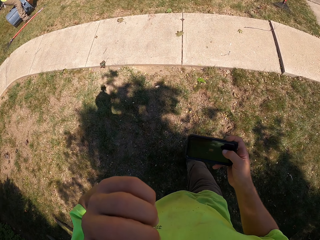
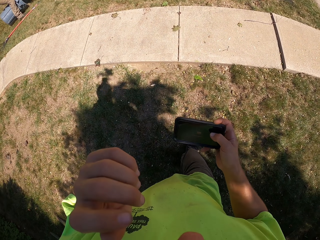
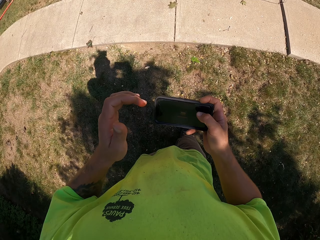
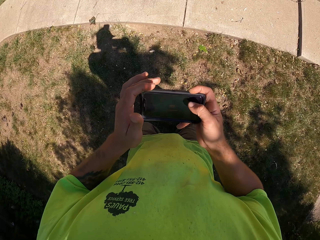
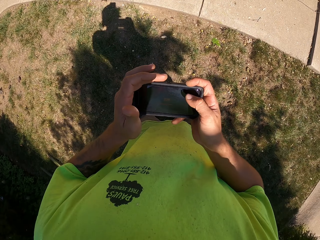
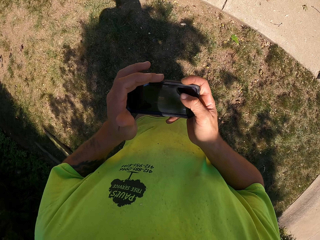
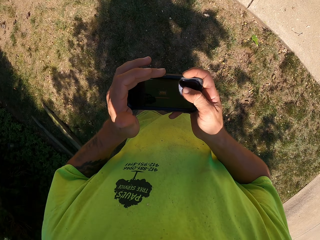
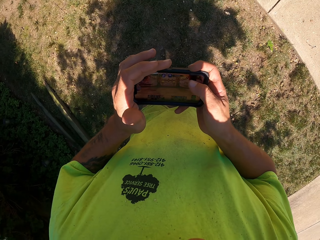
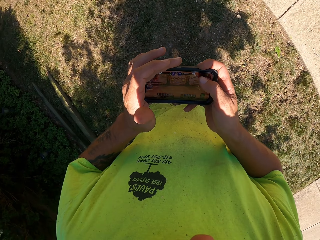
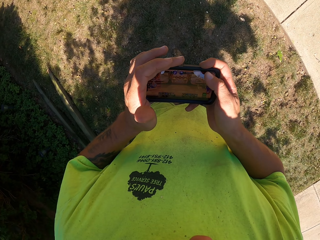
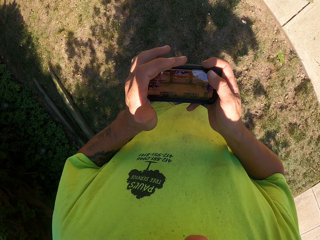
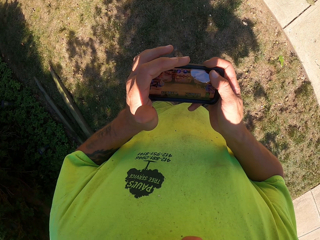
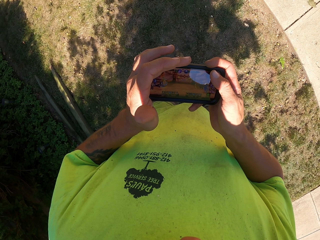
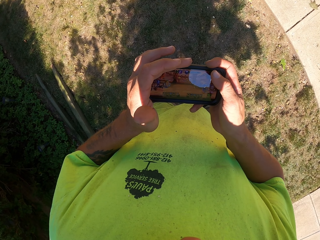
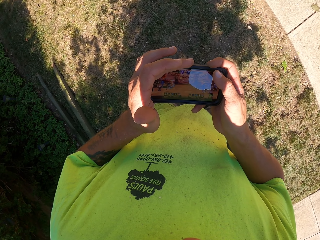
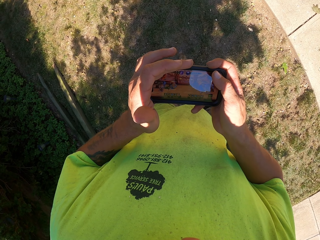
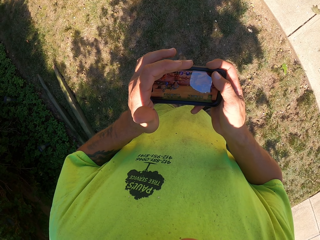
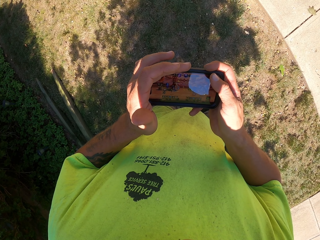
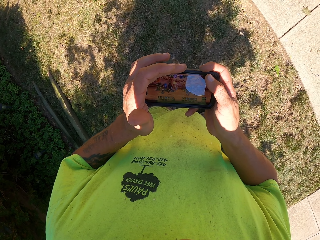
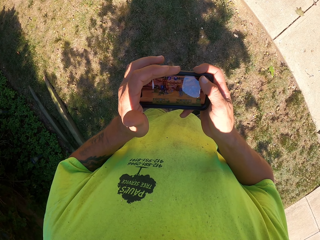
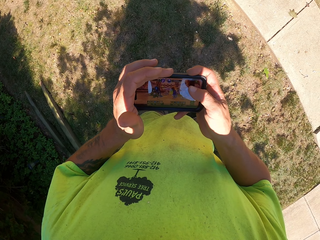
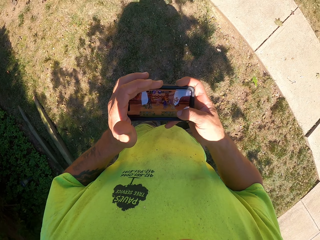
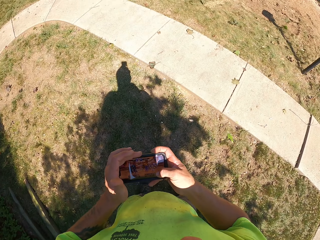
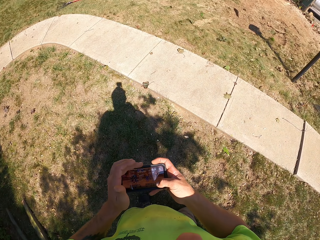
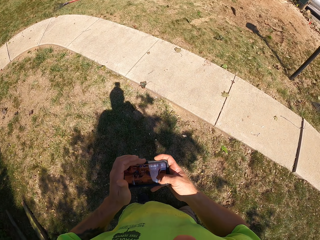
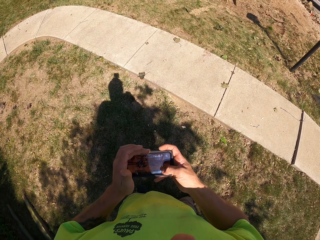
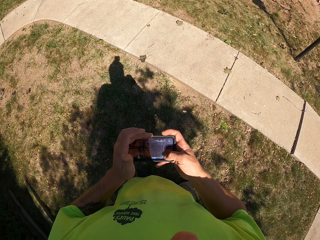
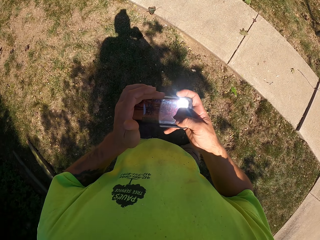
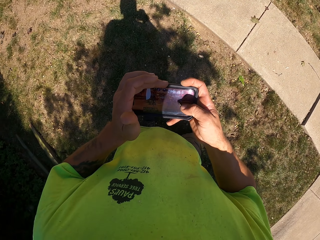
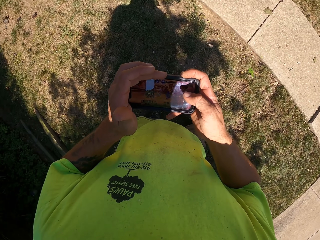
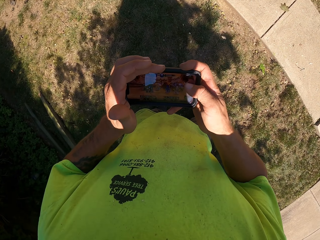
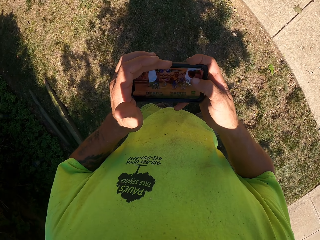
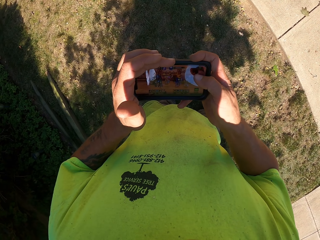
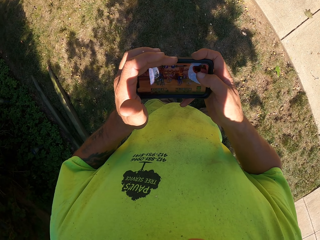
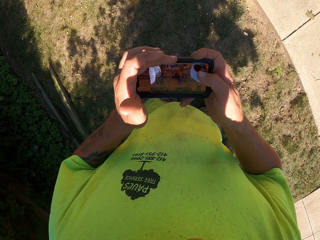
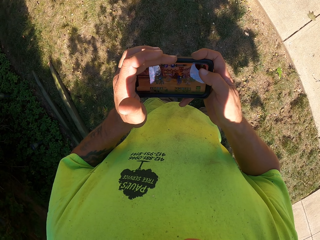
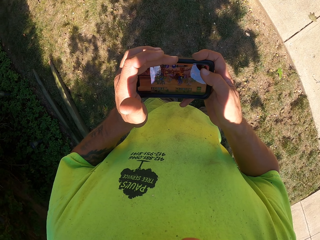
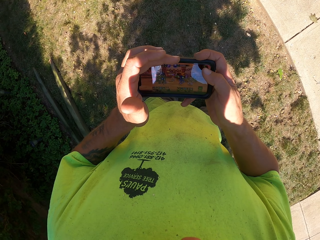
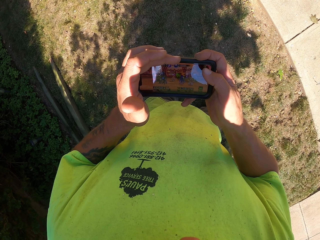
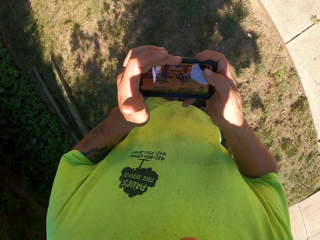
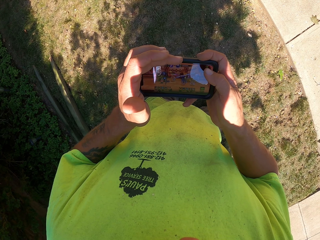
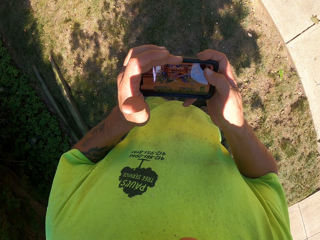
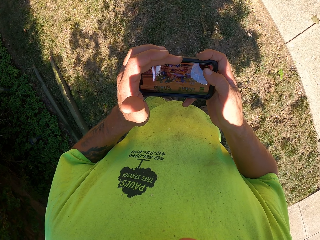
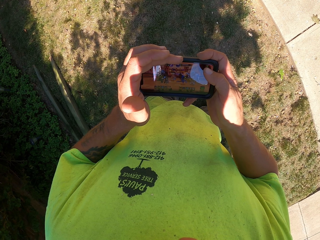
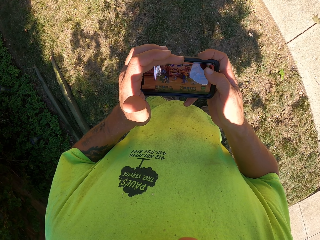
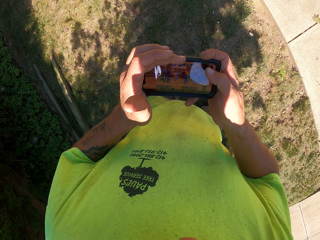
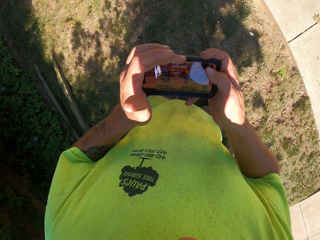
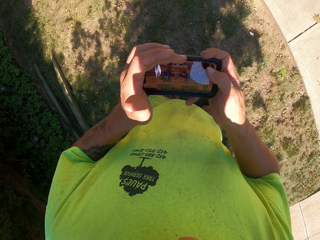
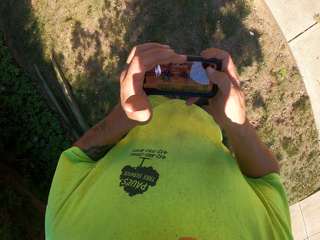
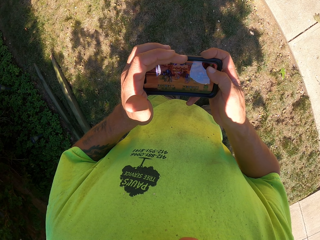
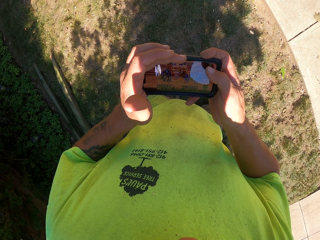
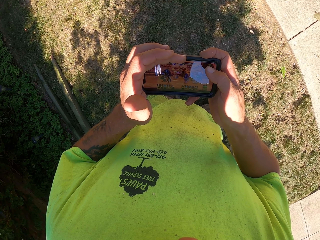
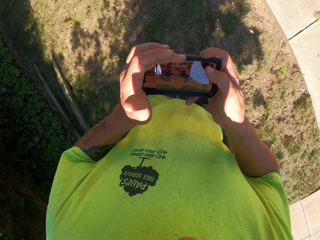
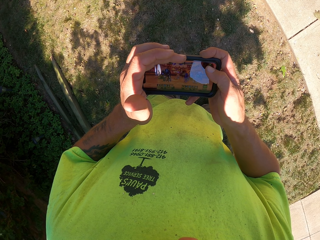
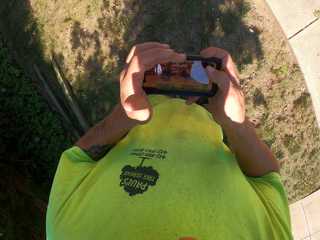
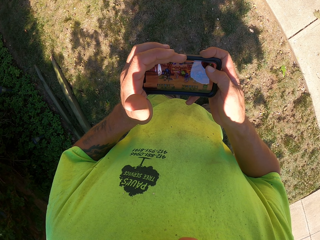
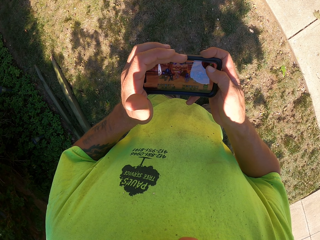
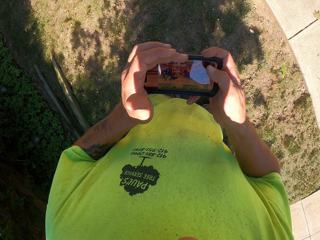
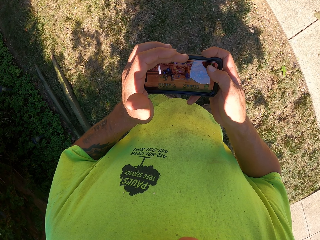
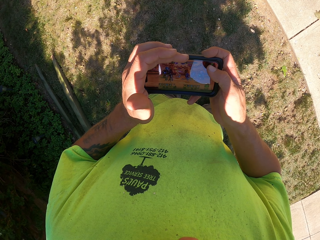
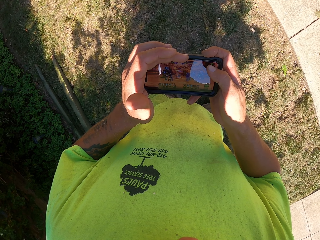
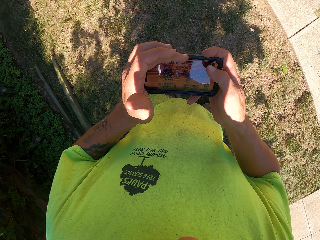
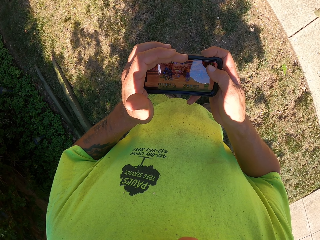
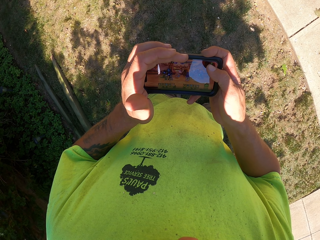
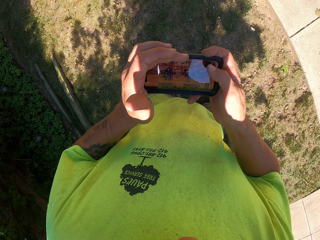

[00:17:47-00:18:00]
The camera wearer looks at the phone. He scrolls the phone with his right thumb. He looks at the phone.

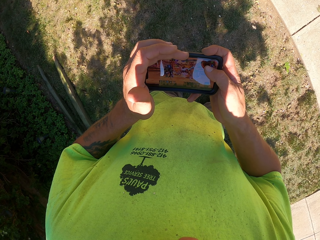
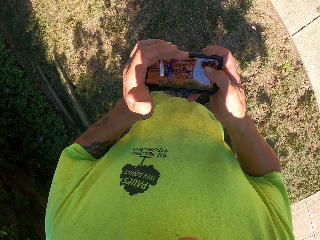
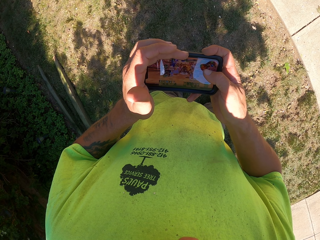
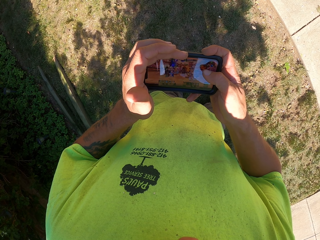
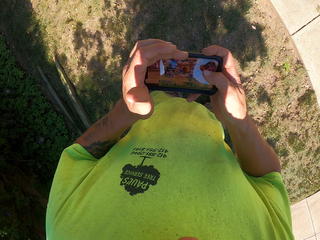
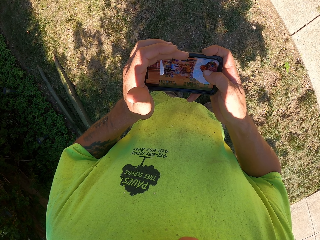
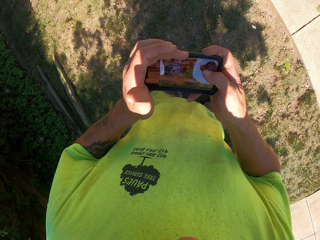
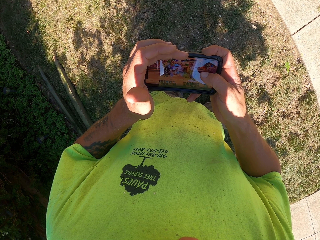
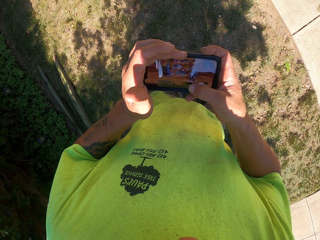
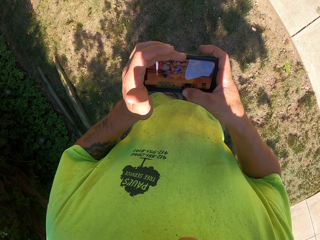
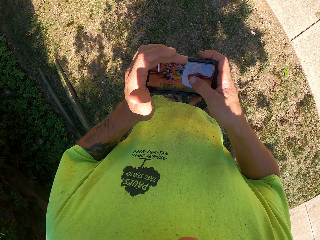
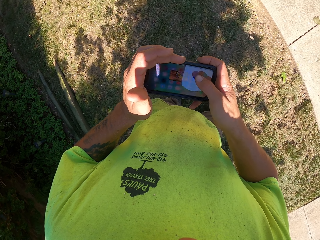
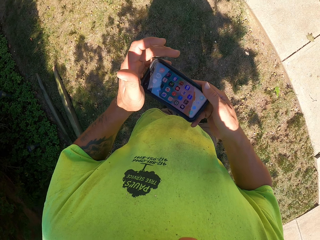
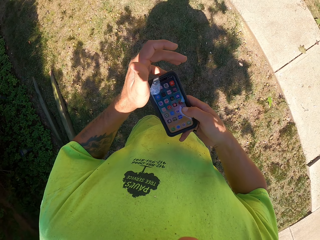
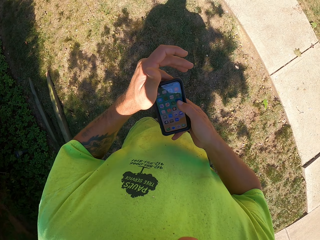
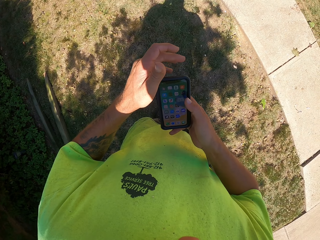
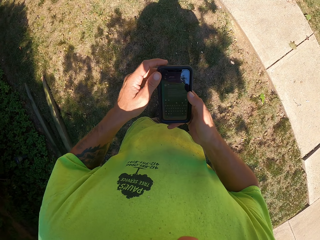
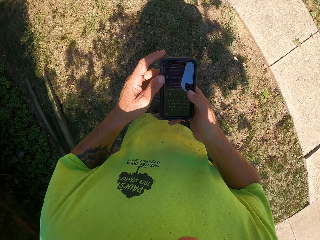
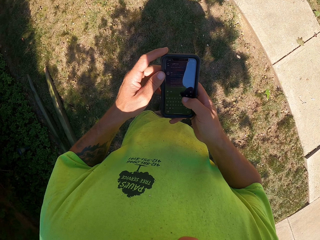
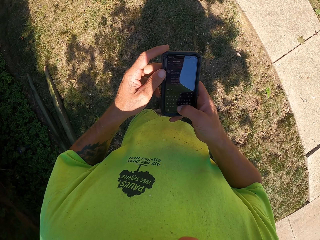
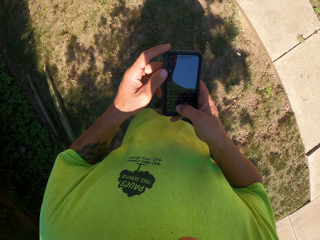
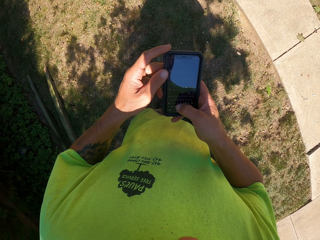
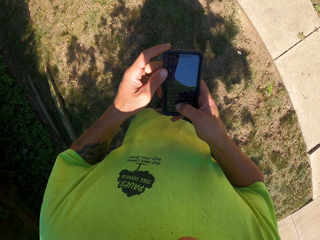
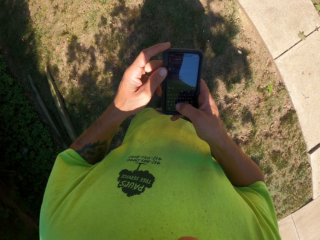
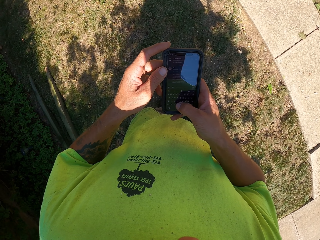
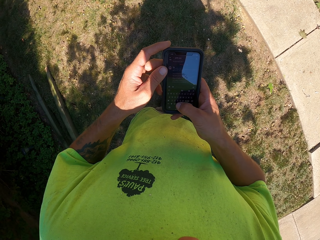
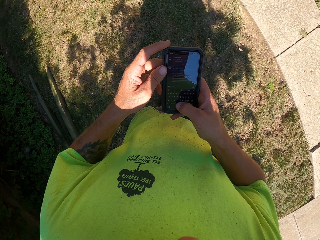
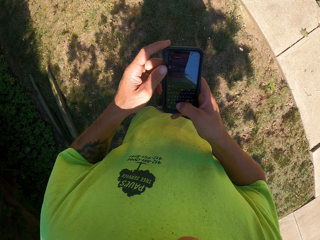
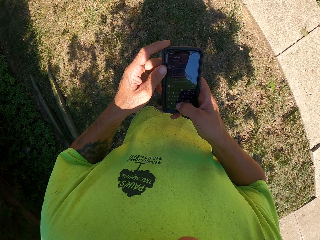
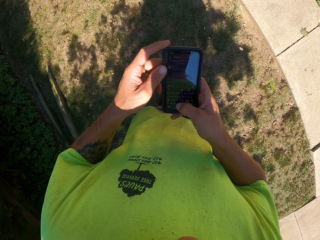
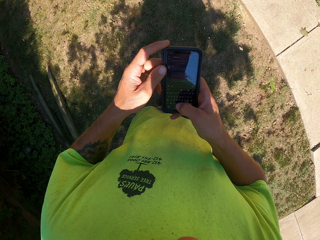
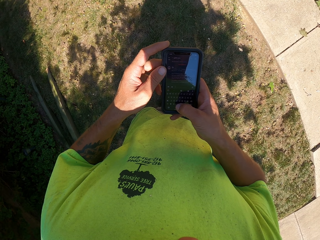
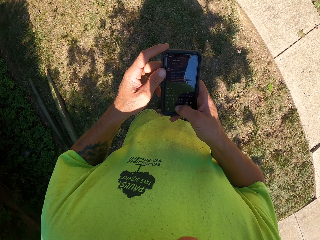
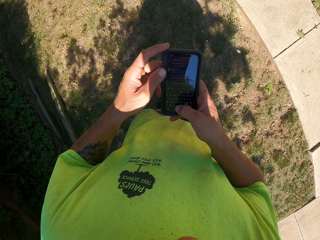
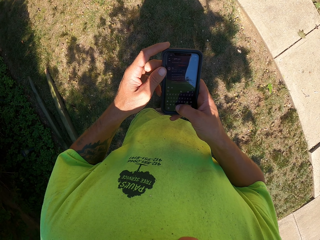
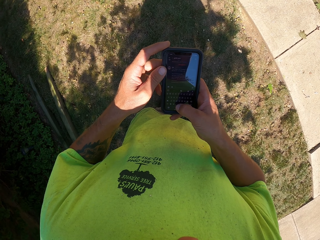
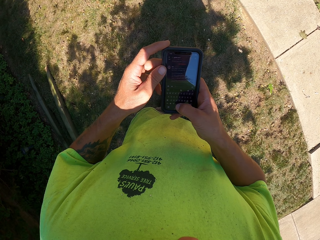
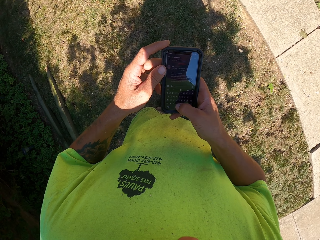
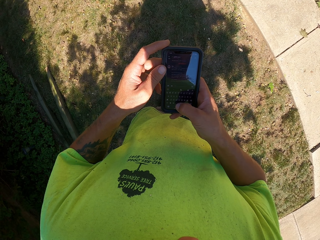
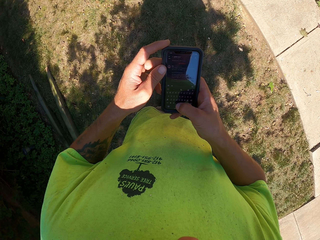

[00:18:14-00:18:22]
The camera wearer slides the screen of a phone with his right thumb. He turns the phone vertically with his hands. He operates the phone with his right thumb.
